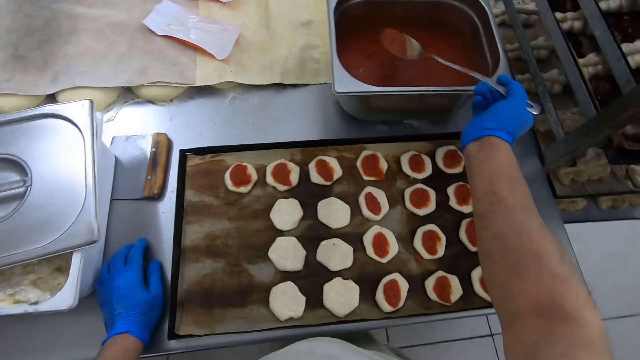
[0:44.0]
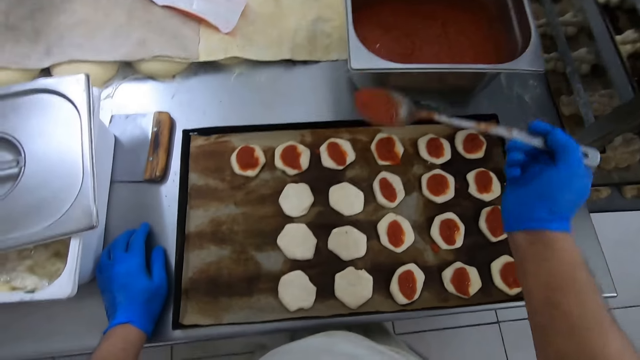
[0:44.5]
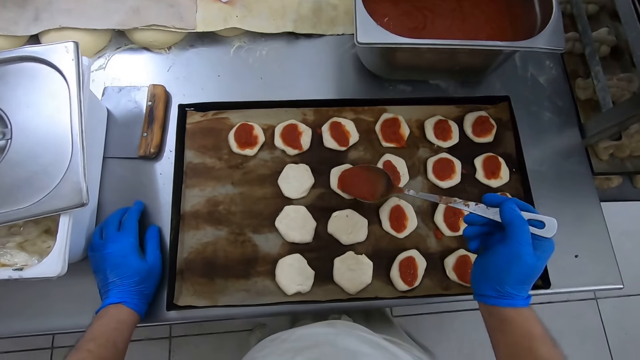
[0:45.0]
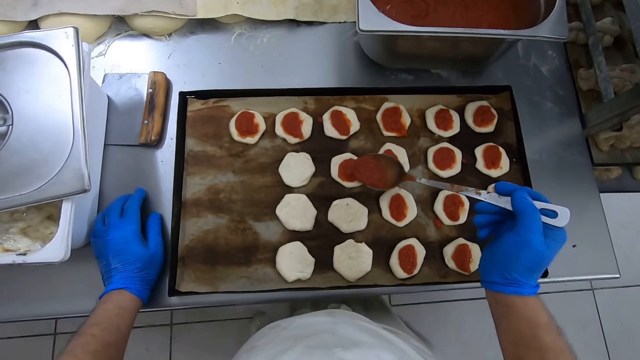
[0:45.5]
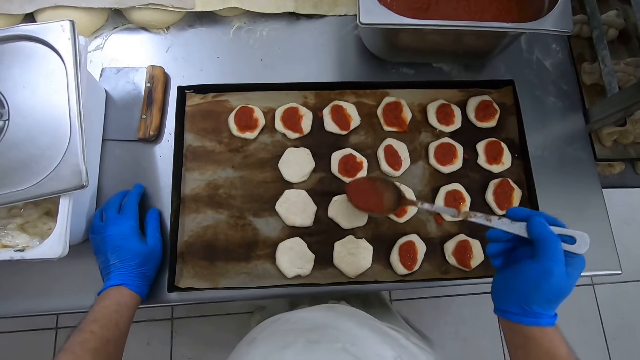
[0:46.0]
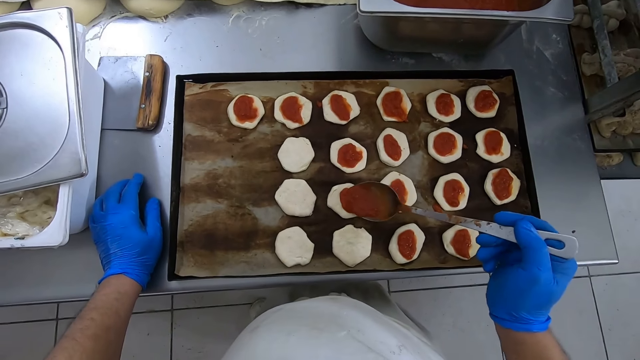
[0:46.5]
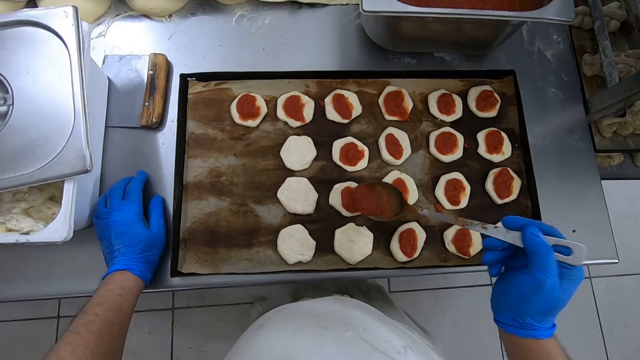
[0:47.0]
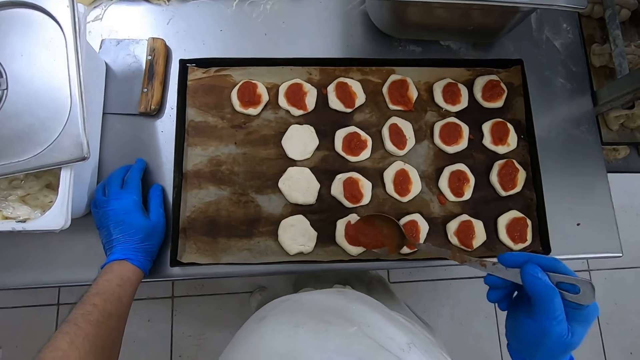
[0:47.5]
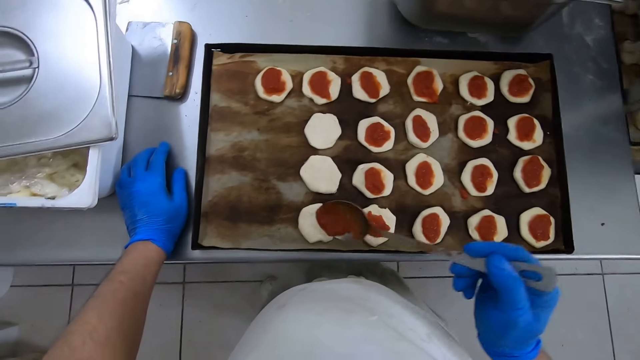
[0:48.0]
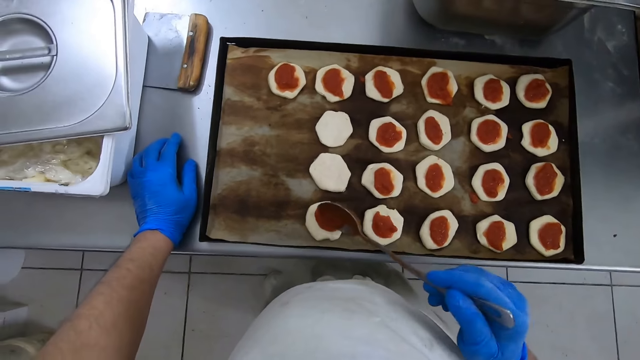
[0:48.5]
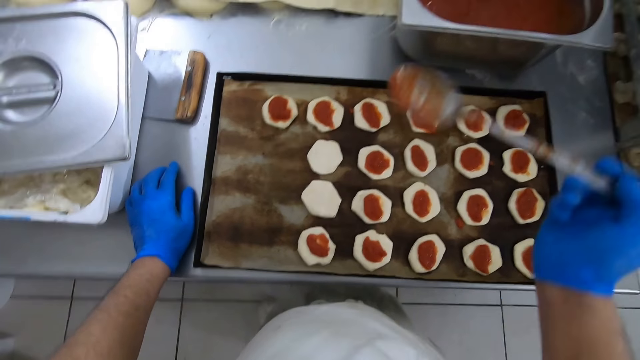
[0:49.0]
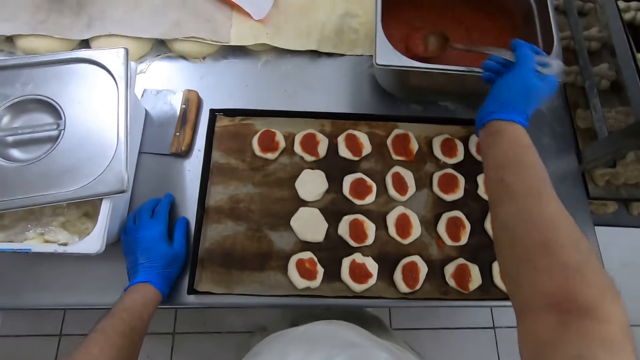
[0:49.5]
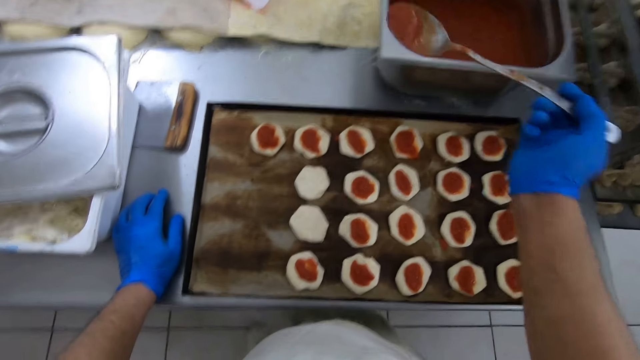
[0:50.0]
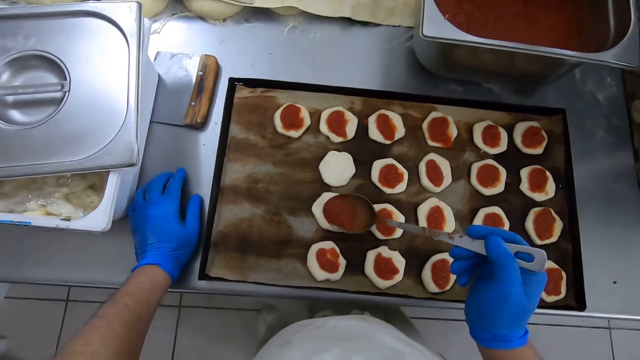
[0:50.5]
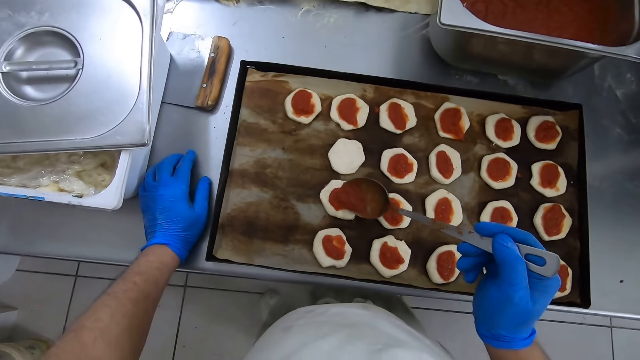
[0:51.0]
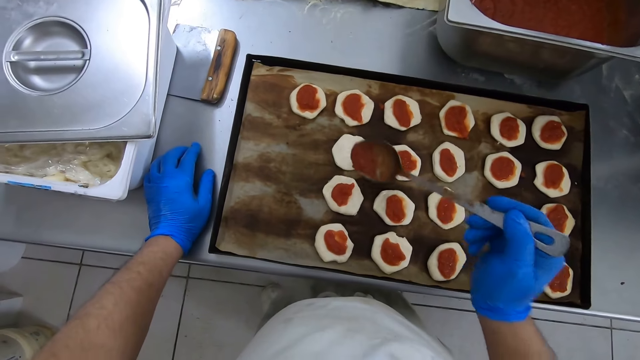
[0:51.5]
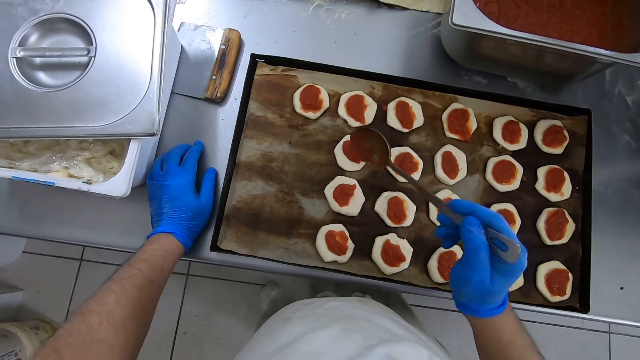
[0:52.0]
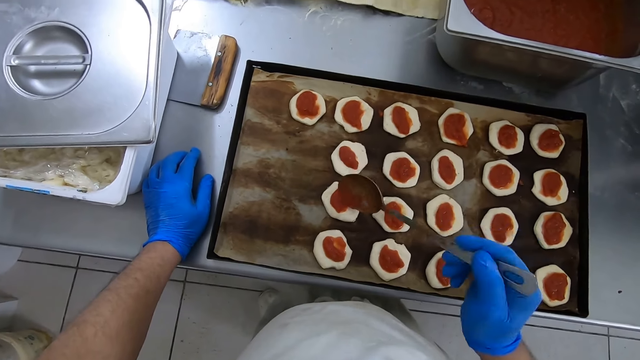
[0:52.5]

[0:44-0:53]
The camera wearer scoops sauce from a pan on the table with a spoon in his right hand. He puts the sauce on the dough on the tray. He scoops the sauce from the pan on the table with the spoon in his right hand. He puts the sauce on the dough on the tray.

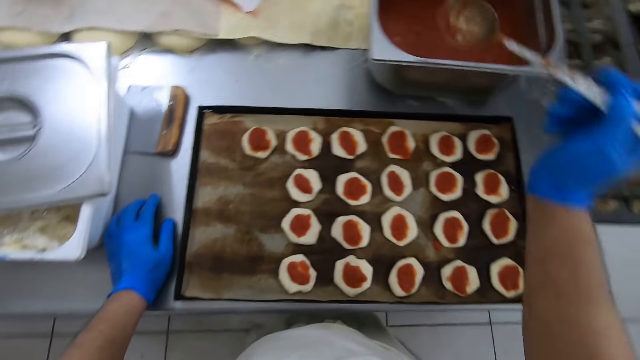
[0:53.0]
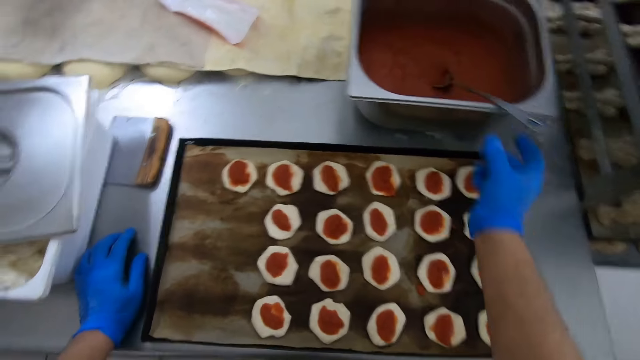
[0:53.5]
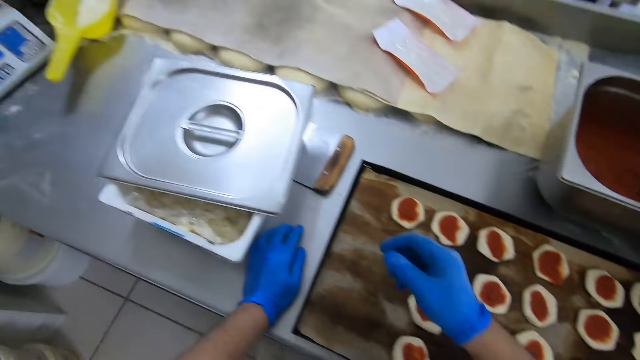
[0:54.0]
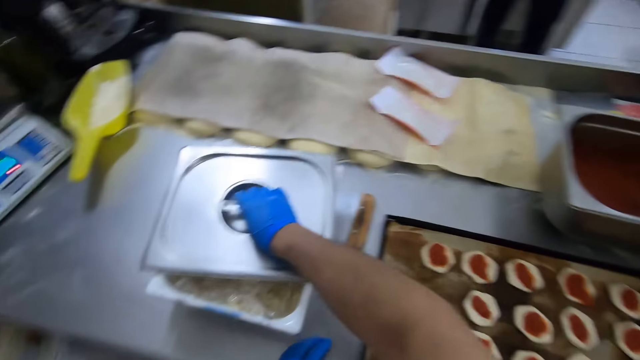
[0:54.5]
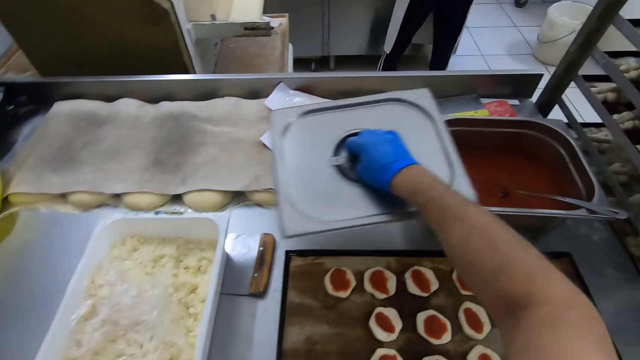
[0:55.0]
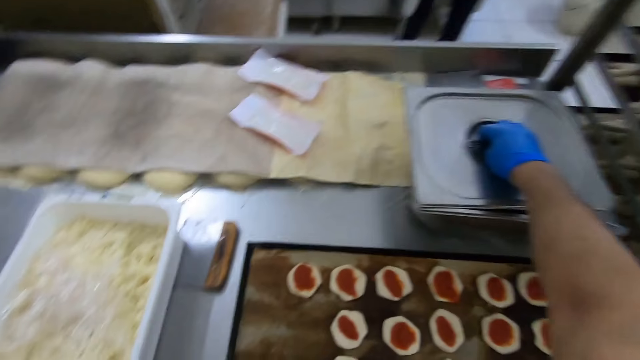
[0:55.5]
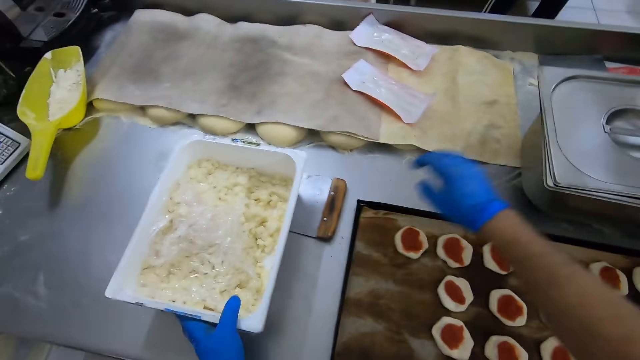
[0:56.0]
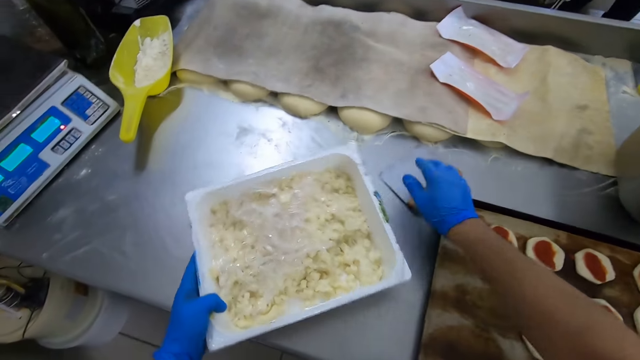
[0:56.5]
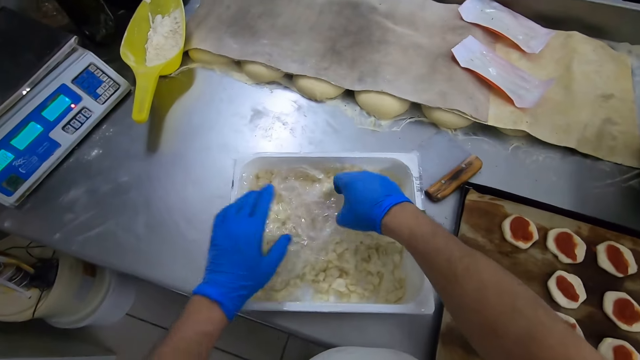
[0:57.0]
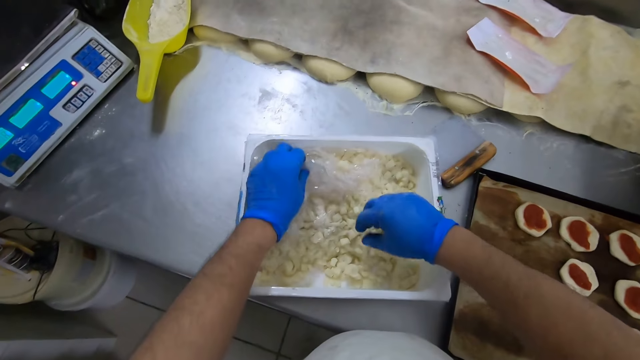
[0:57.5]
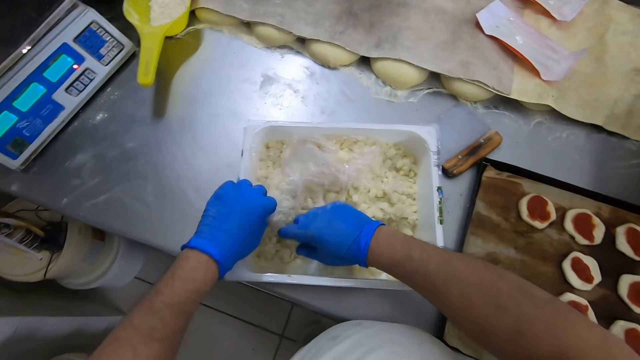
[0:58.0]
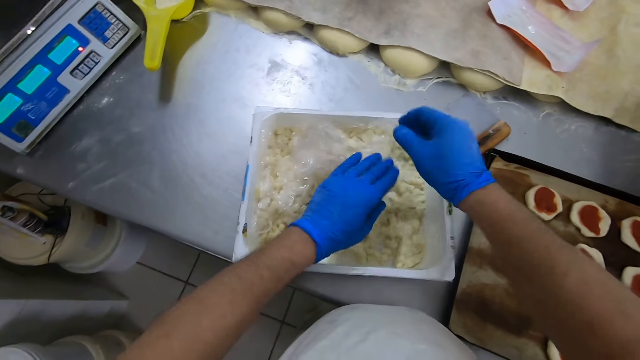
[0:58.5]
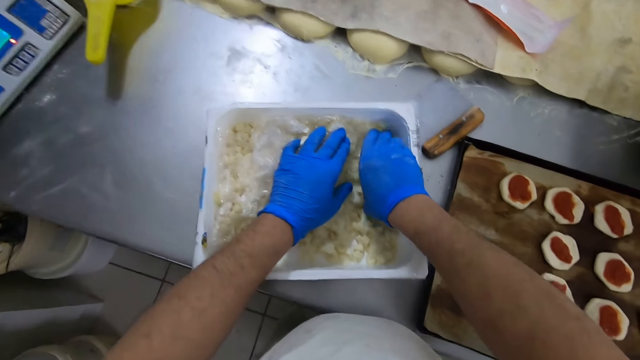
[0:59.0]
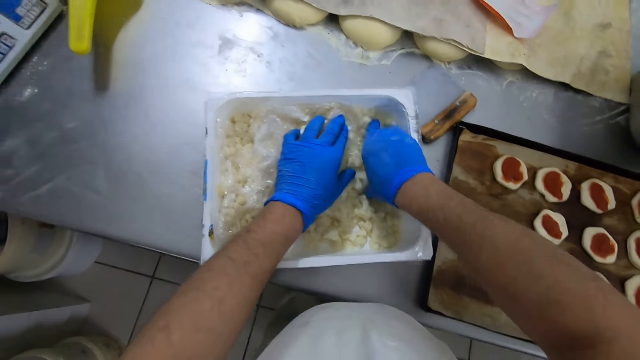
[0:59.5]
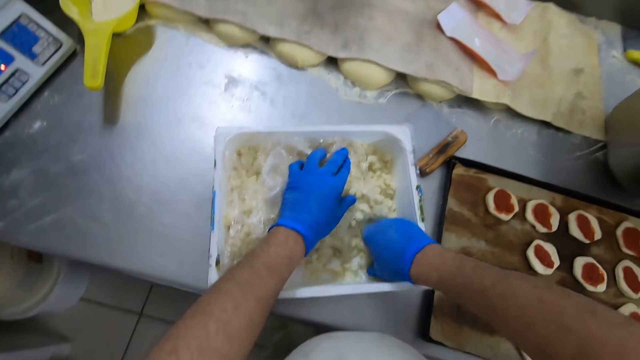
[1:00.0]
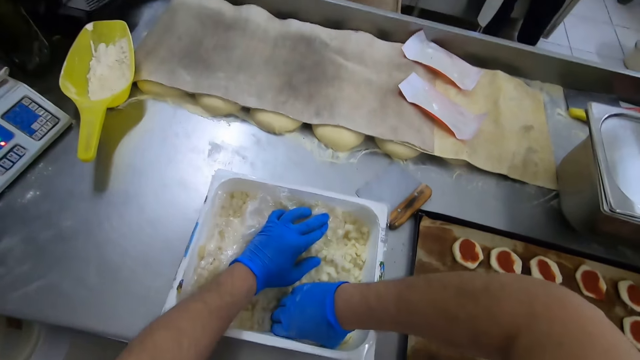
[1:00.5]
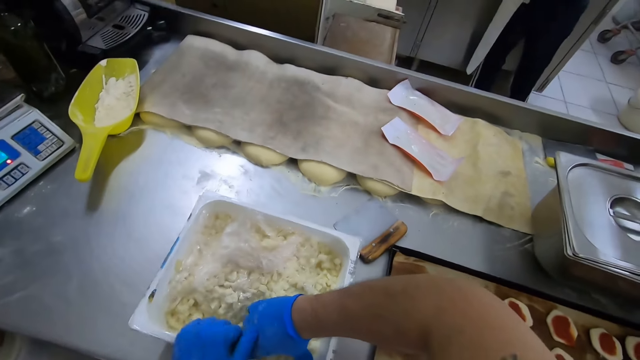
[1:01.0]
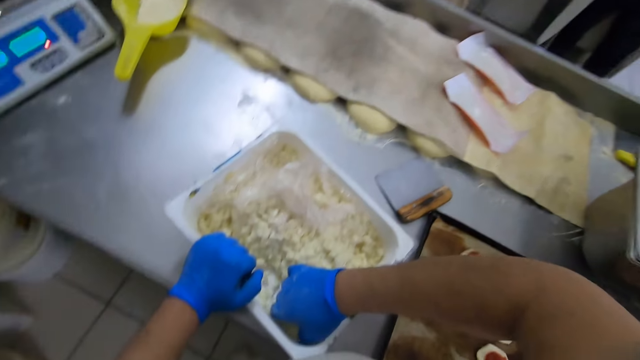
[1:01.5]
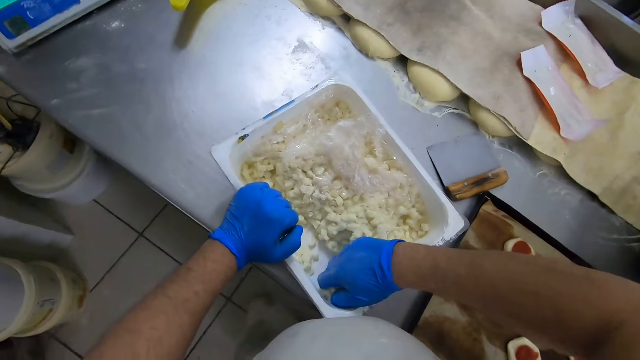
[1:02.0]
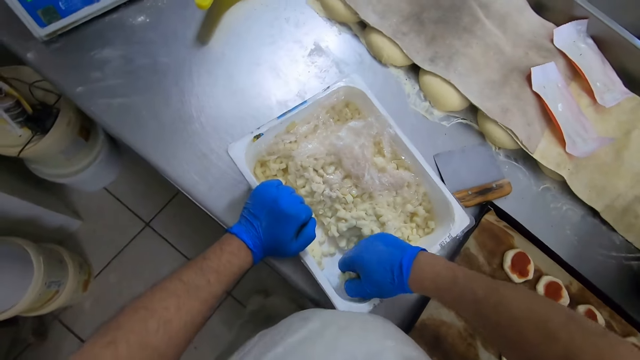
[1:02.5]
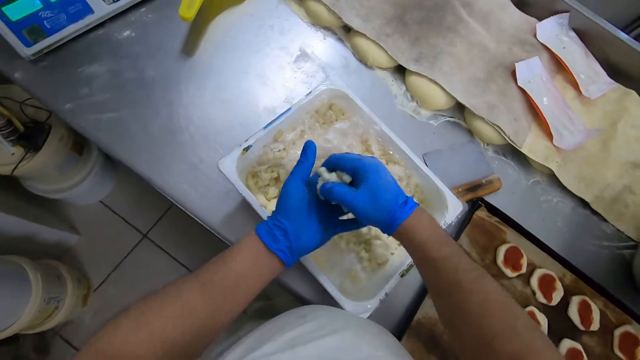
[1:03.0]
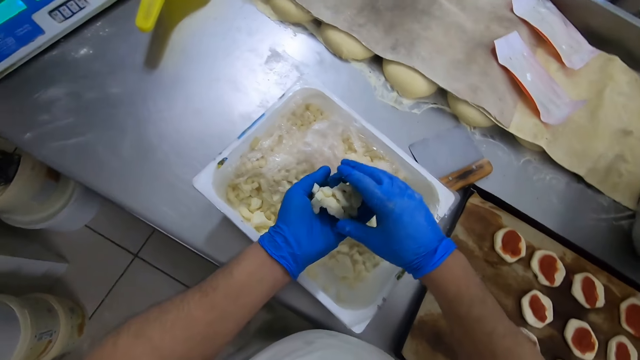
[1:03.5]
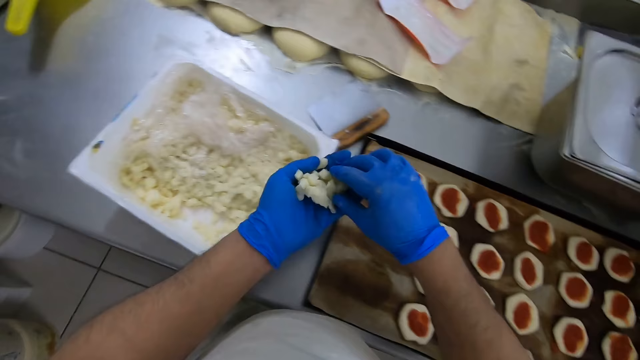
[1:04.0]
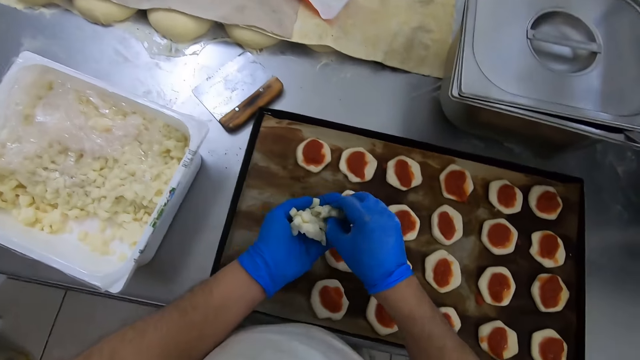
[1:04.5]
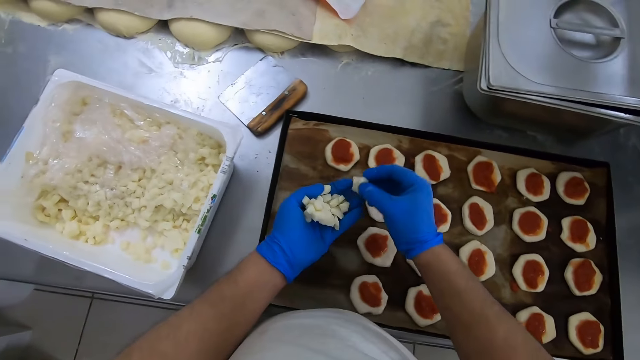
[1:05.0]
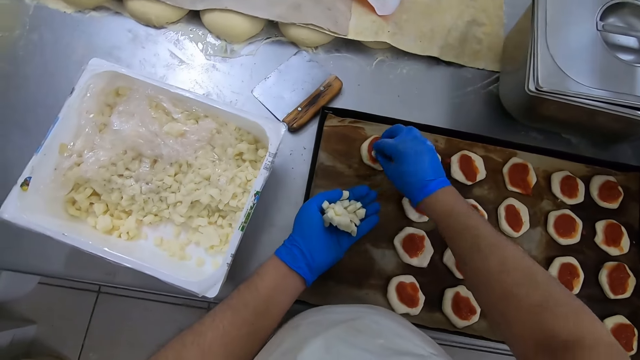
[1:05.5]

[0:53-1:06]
The camera wearer drops the spoon in his right hand in the pan on the table. He picks up the cover of the pan from the table with his right hand. He places the cover on the pan on the table. He moves a scraper on the table with his right hand. He moves a container on the table with his left hand. He moves the nylon in the container with his hands. He opens the polythene paper. He wipes the hand. He scoops diced potatoes from the container on the table with his right hand. He passes the diced potatoes in his right hand to his left hand. He serves the diced potatoes in his left hand on the dough on the tray with his right hand.
